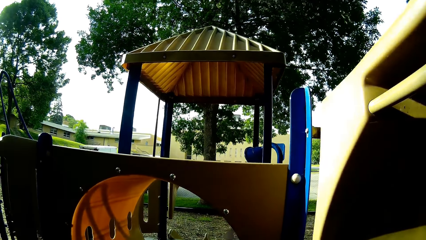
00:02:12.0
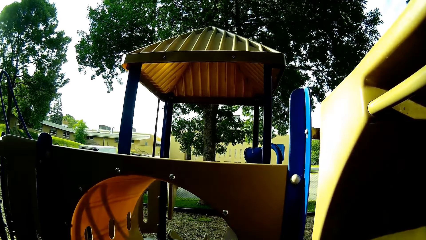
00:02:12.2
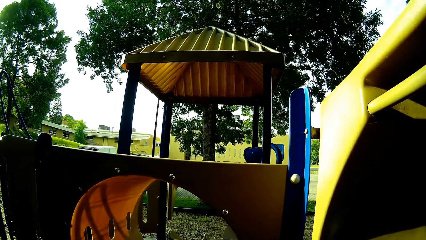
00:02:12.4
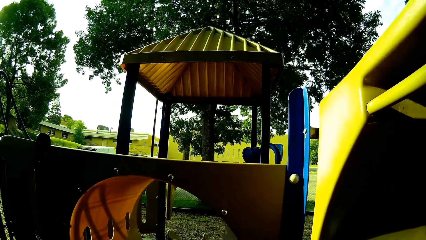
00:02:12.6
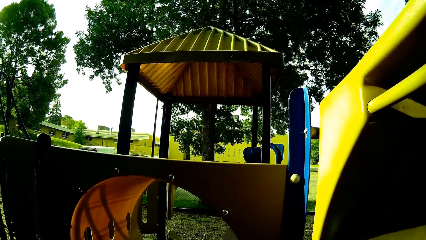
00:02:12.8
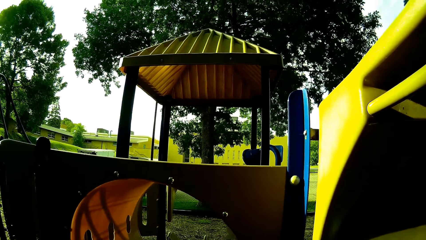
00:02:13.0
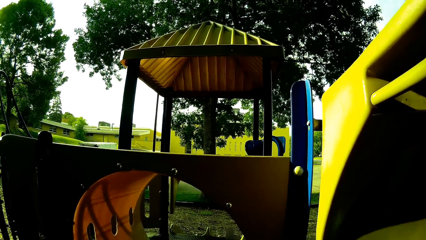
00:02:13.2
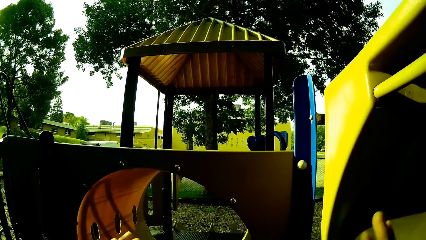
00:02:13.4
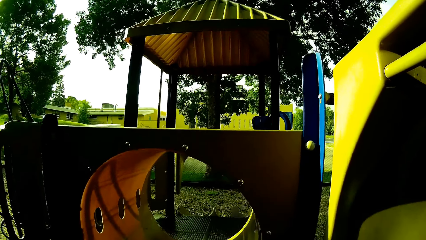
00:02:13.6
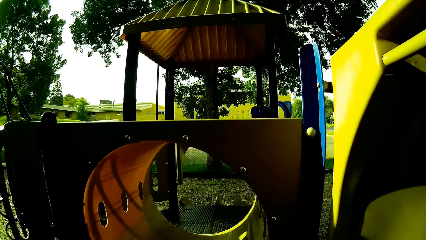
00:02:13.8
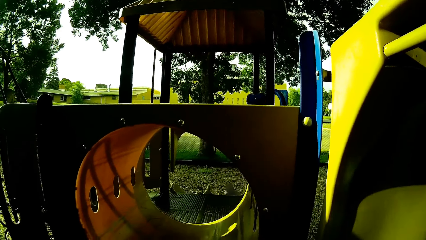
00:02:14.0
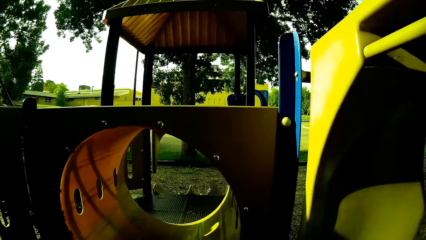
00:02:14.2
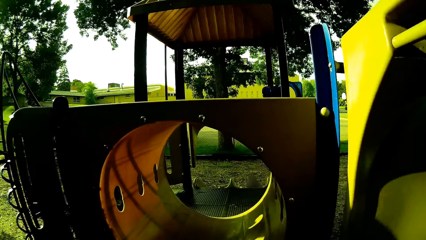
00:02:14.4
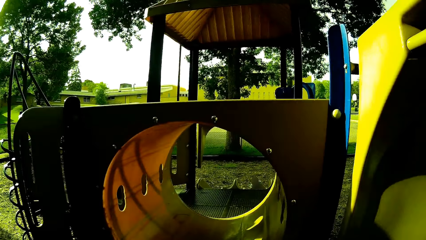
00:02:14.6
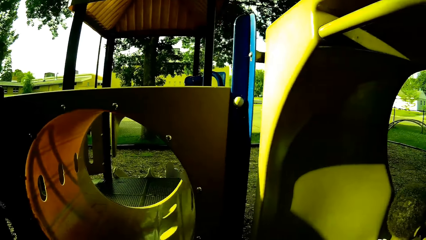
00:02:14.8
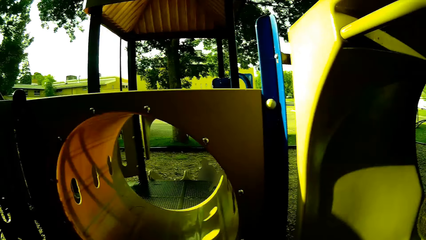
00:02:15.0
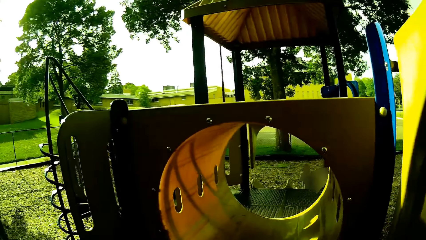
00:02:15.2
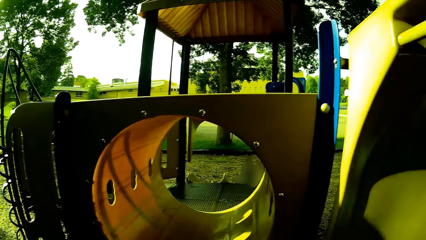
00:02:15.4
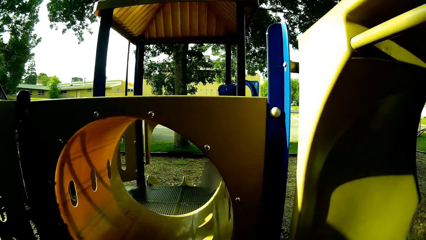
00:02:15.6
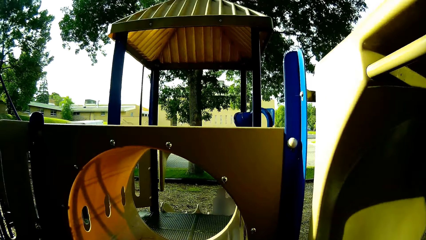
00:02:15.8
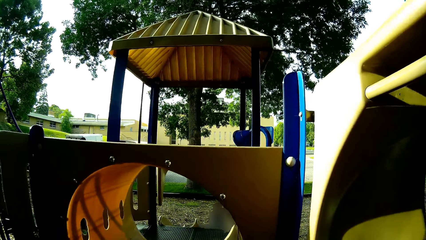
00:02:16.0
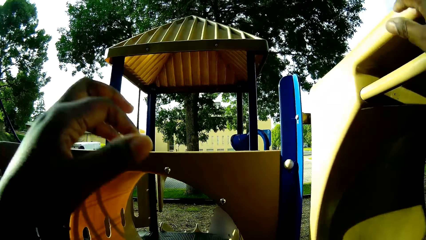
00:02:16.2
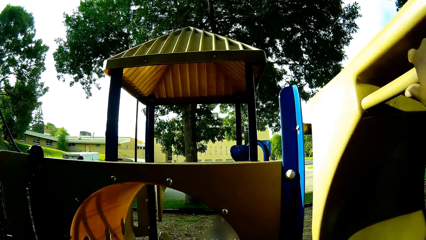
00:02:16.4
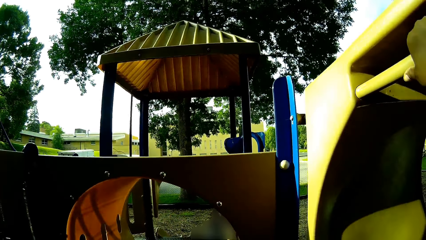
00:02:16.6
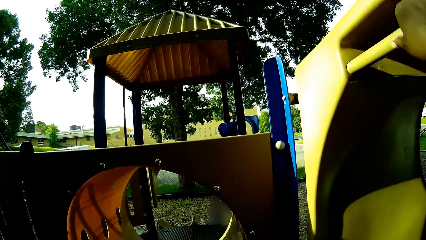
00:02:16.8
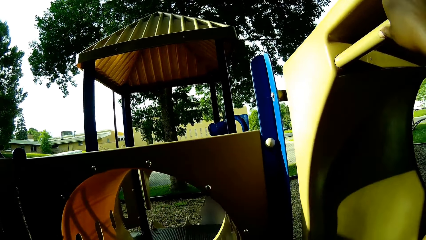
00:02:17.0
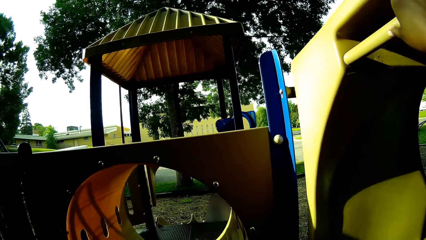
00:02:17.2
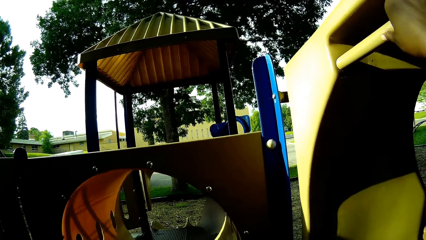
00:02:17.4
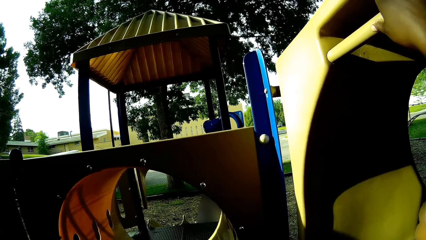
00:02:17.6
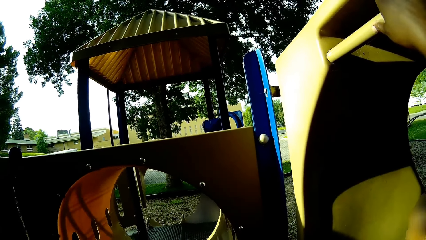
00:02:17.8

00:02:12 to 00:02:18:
The camera wearer looks around the area.

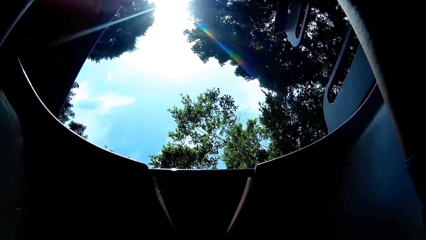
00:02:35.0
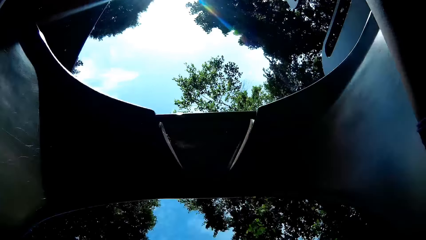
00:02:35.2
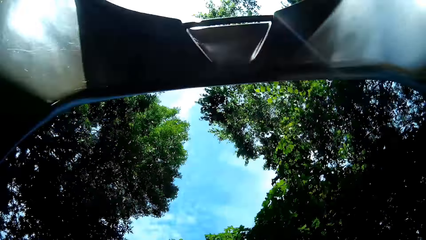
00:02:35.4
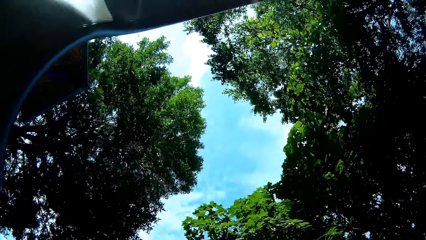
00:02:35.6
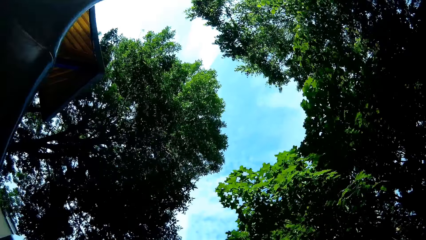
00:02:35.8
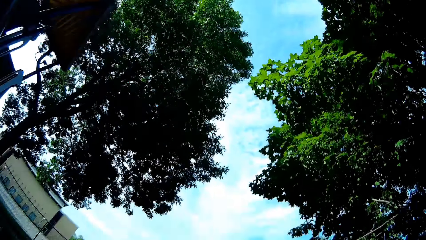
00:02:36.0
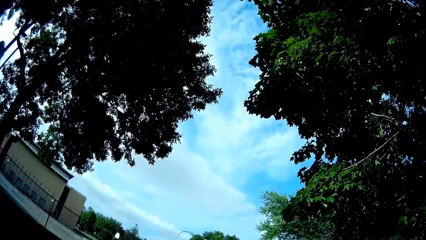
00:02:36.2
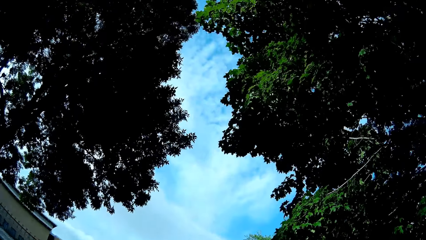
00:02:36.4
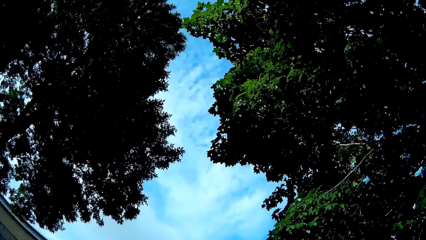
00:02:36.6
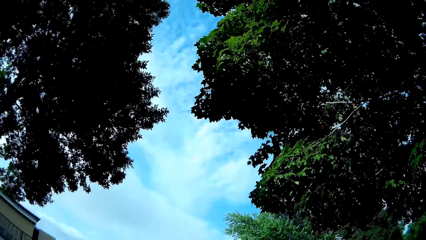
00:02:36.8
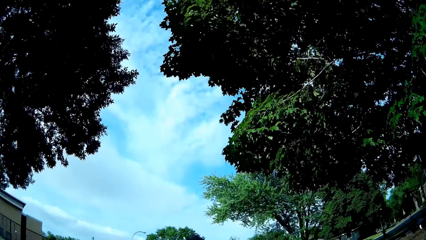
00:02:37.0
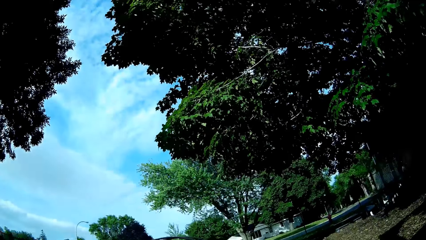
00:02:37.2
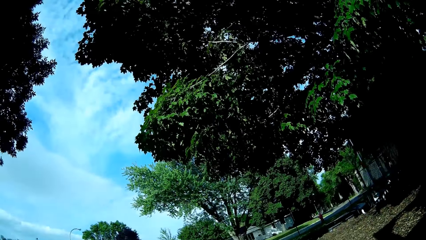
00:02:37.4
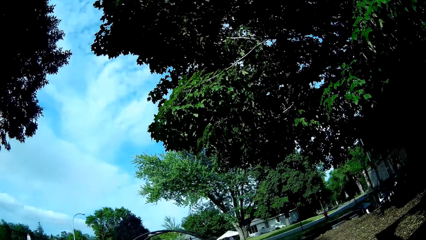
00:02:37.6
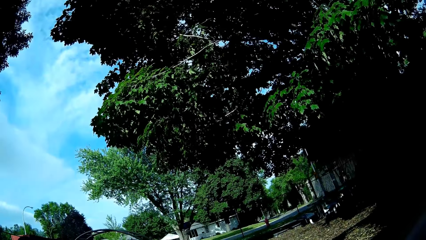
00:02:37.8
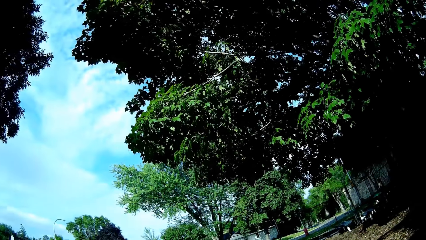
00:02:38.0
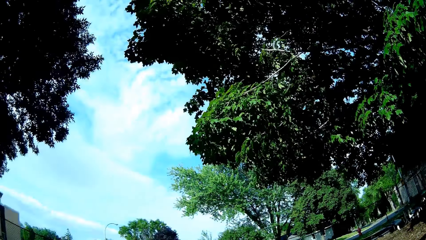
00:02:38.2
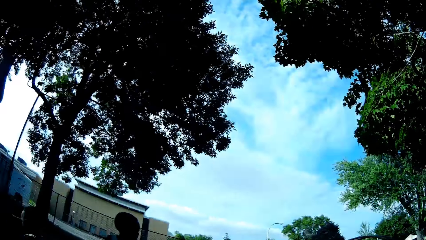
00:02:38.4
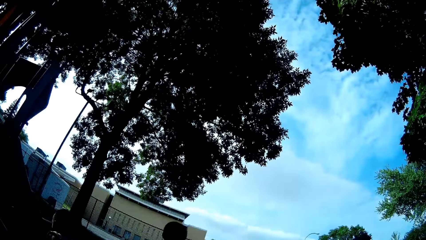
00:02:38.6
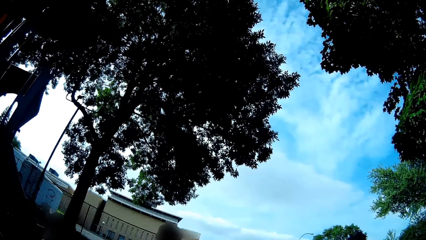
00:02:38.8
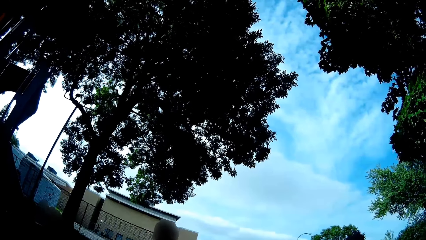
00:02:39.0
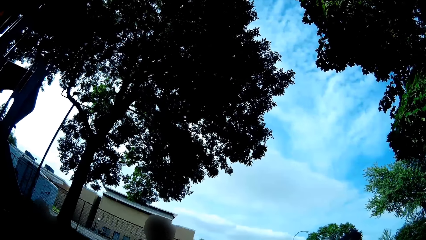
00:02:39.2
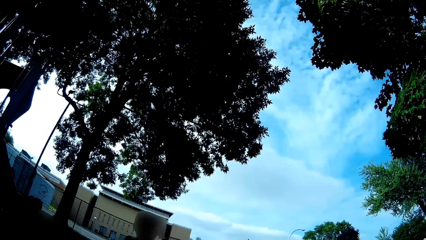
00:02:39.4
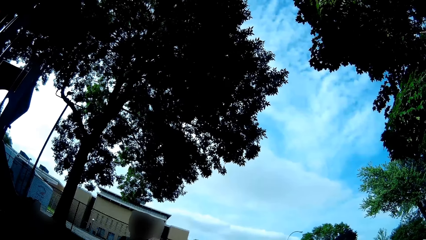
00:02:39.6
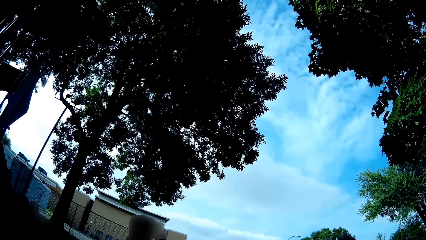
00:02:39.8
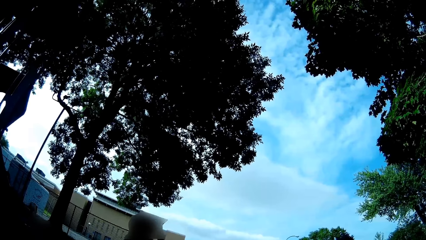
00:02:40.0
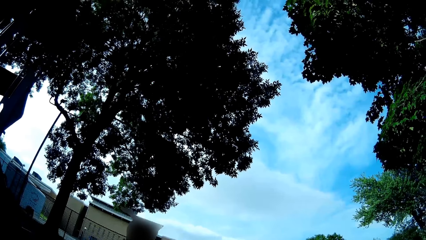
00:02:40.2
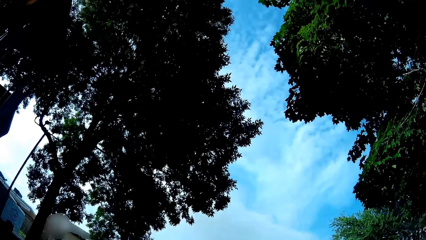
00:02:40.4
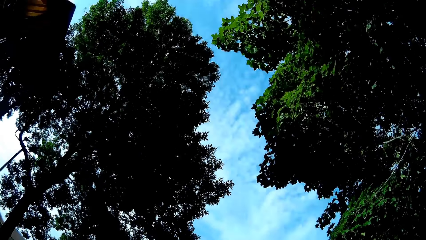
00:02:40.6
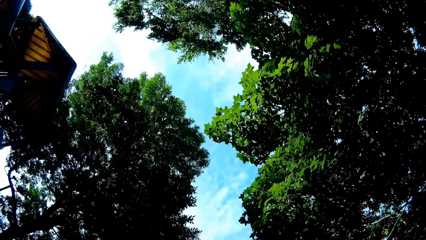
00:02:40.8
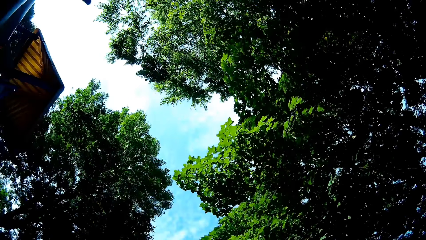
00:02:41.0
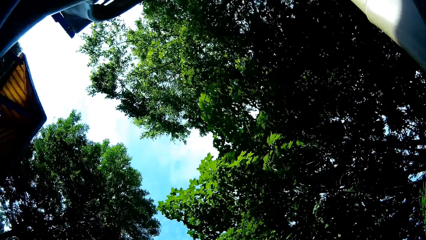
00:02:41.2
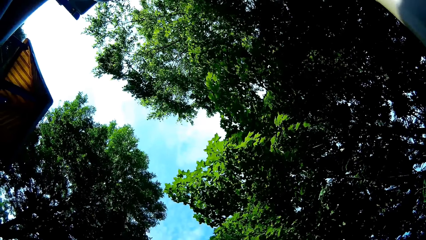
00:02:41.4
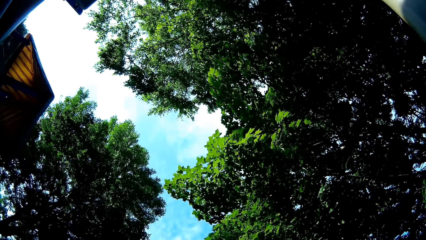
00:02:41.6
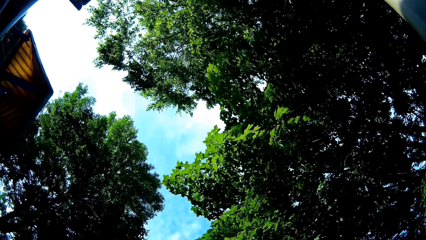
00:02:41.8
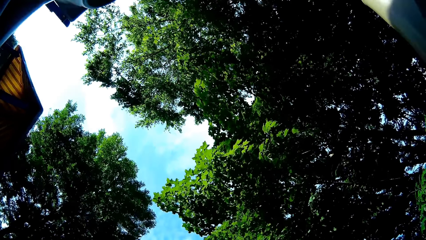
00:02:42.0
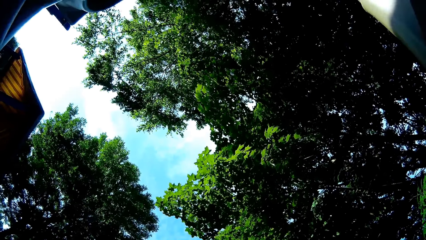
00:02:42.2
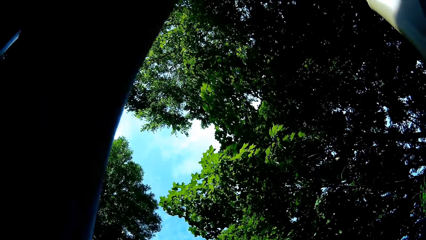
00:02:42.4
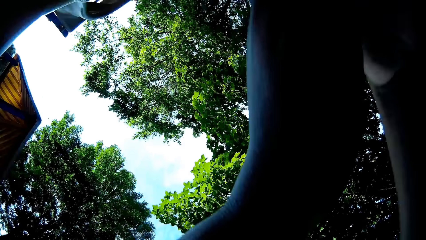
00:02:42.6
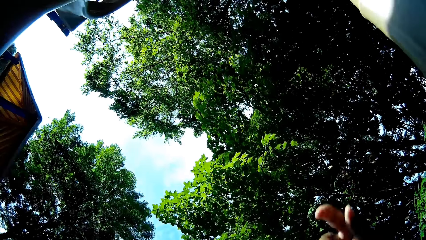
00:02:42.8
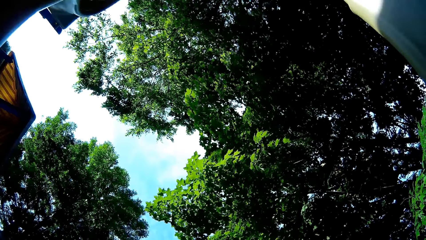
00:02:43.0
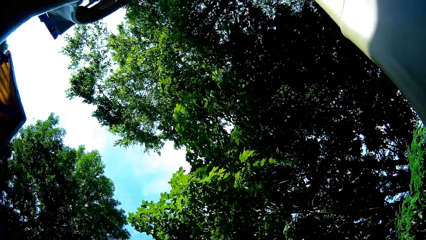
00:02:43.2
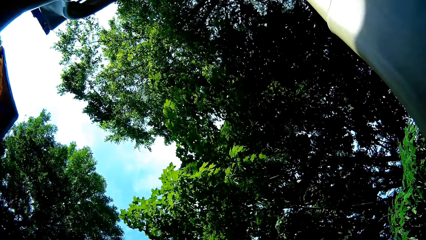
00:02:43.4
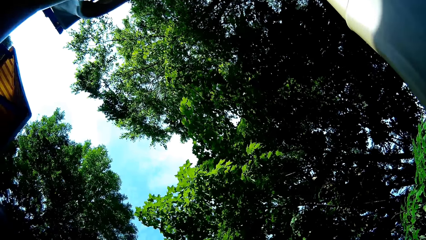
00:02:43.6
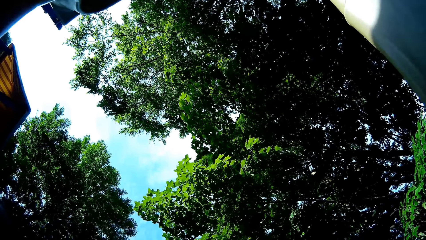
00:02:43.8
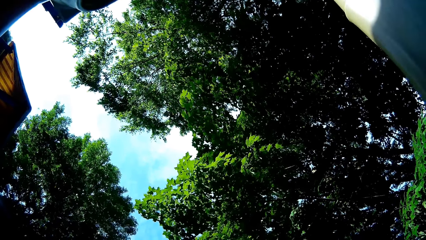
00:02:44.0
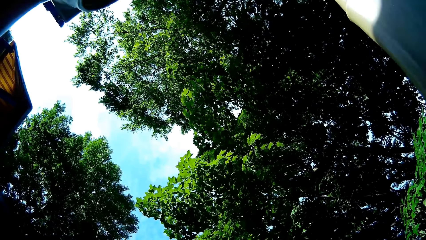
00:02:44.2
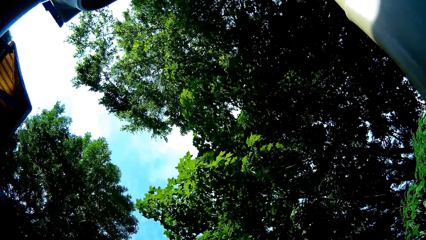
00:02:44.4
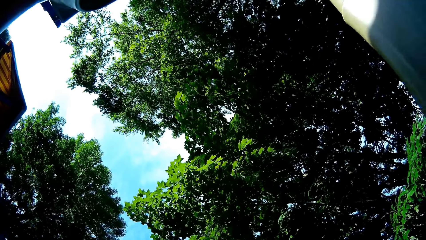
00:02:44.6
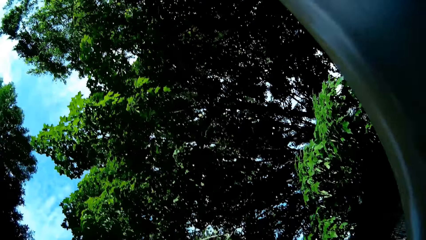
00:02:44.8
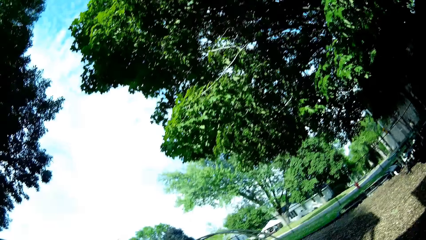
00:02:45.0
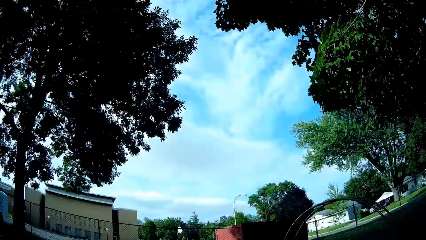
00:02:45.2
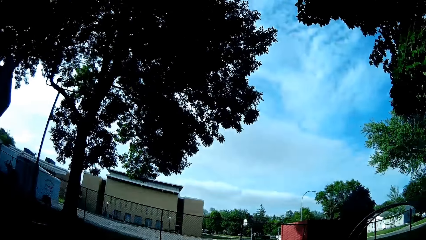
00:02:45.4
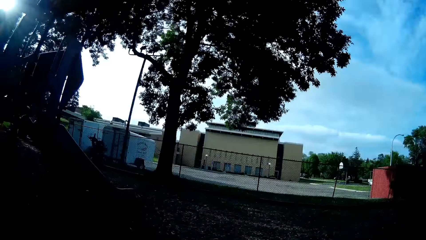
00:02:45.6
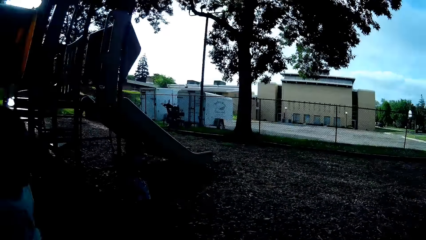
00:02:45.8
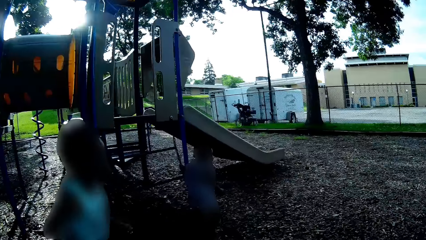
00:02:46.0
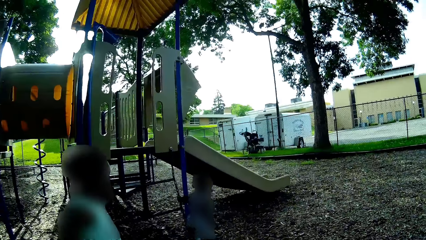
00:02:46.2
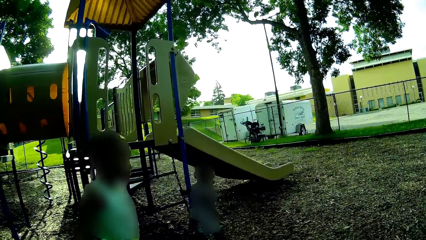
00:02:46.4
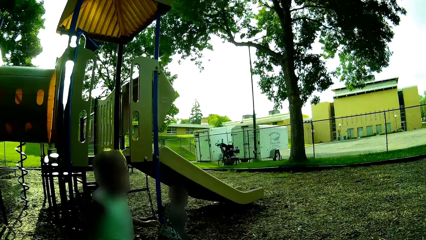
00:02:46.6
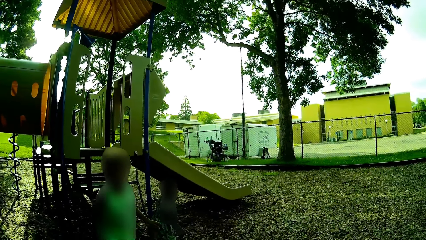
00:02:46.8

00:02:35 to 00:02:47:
The camera wearer slides down the ramp on the slide. They converse with the boy. They interact with the boy.
